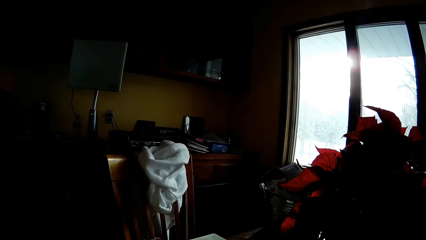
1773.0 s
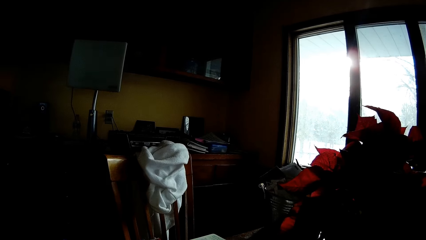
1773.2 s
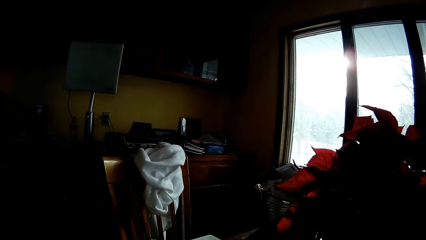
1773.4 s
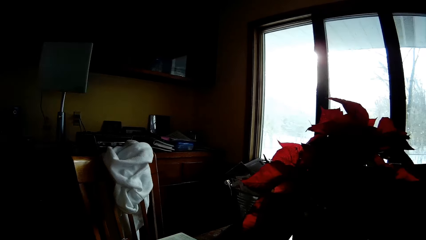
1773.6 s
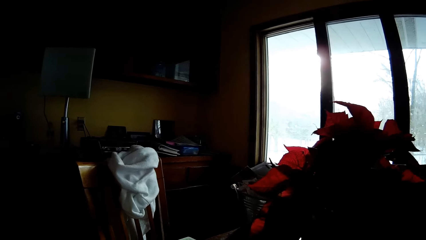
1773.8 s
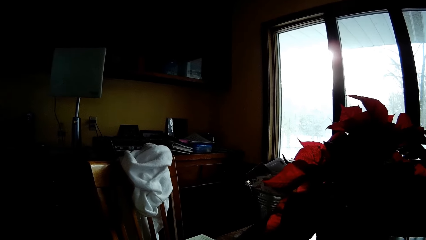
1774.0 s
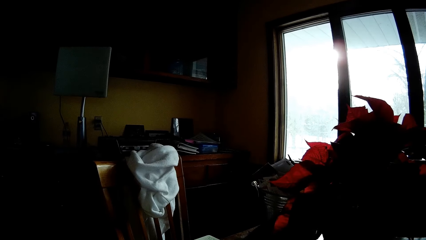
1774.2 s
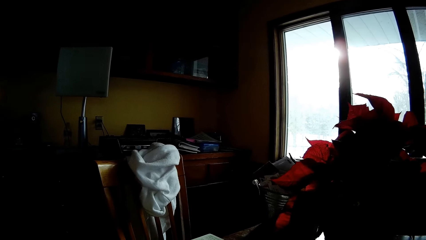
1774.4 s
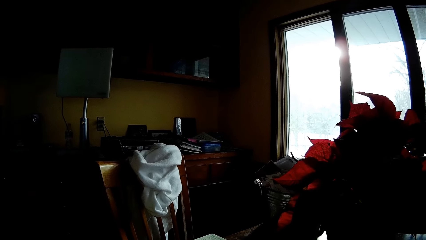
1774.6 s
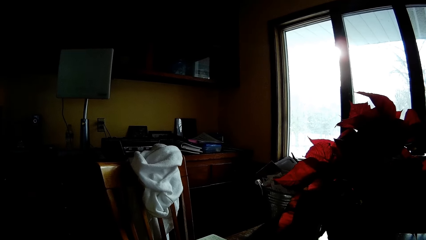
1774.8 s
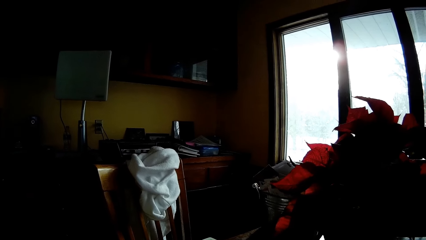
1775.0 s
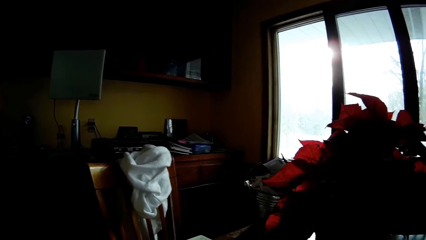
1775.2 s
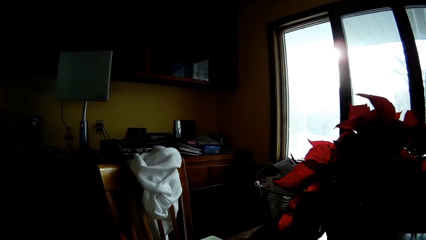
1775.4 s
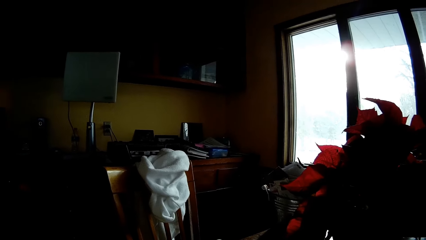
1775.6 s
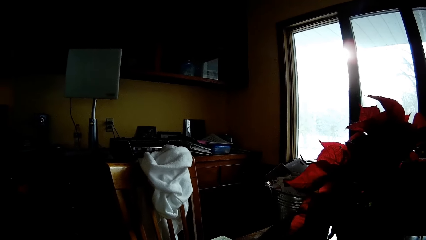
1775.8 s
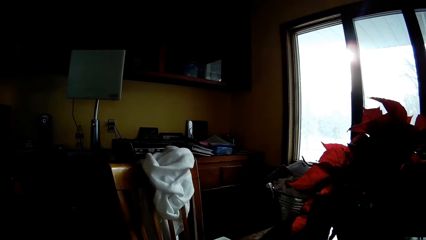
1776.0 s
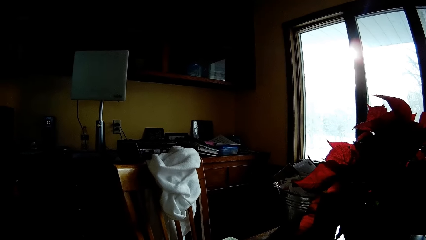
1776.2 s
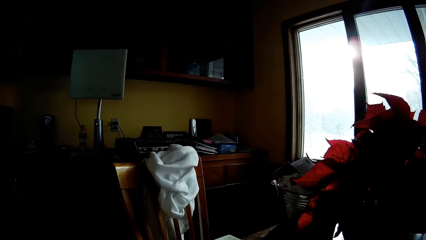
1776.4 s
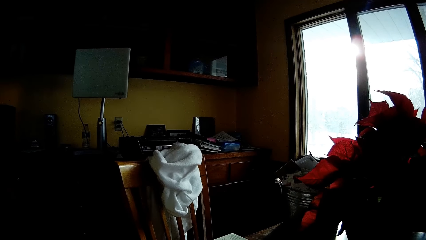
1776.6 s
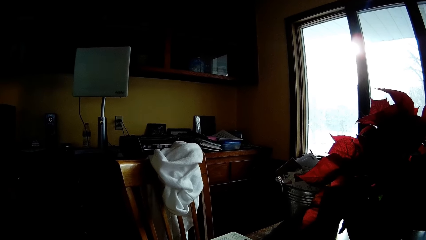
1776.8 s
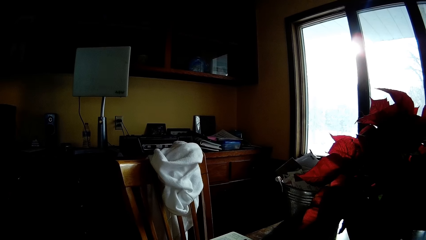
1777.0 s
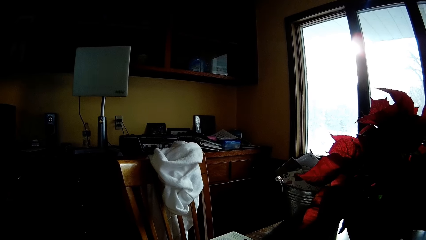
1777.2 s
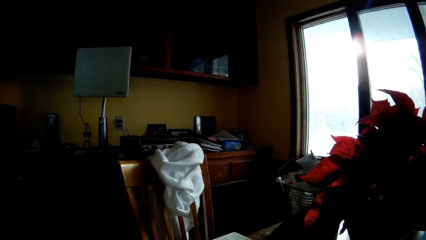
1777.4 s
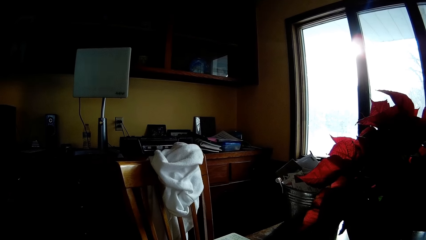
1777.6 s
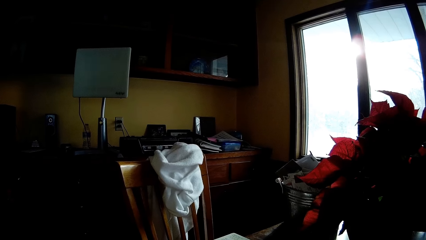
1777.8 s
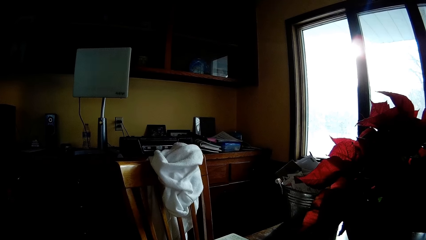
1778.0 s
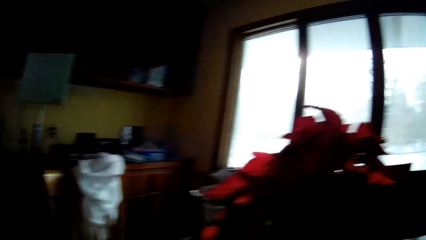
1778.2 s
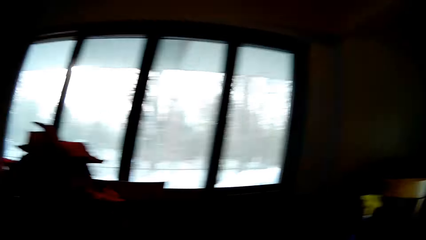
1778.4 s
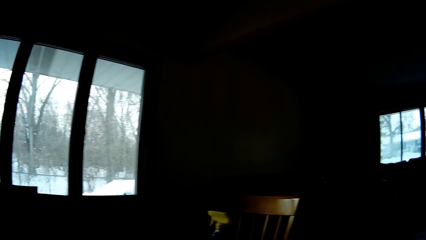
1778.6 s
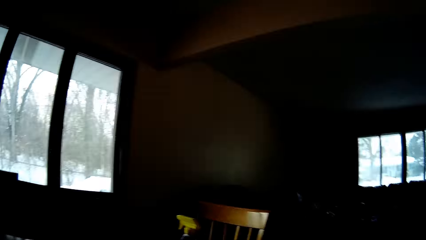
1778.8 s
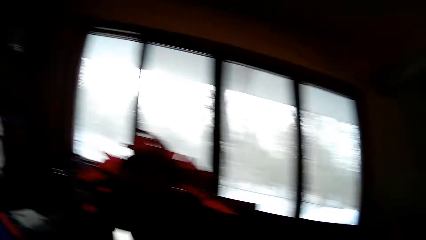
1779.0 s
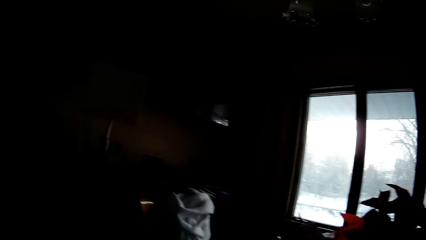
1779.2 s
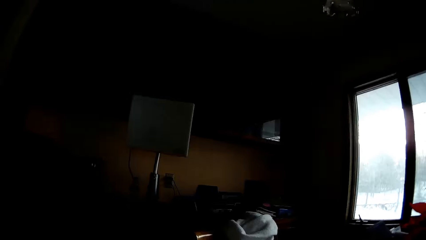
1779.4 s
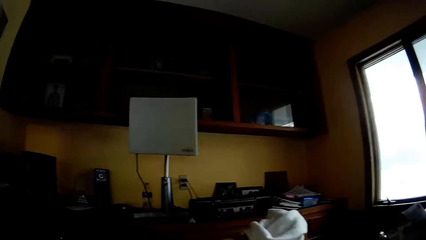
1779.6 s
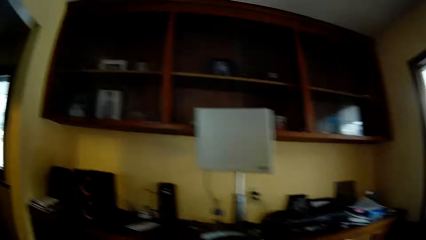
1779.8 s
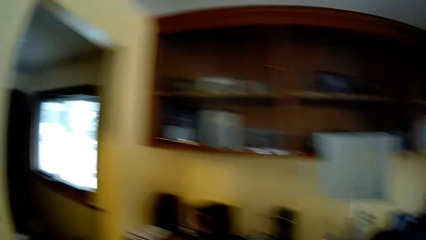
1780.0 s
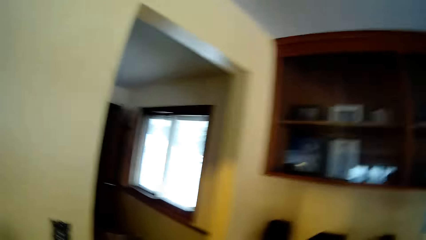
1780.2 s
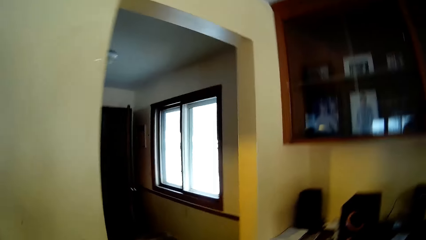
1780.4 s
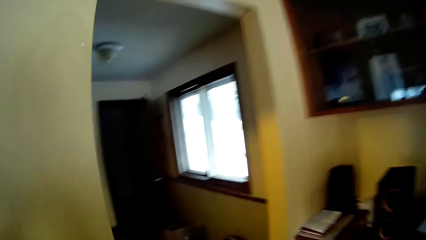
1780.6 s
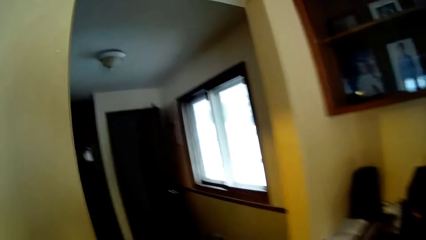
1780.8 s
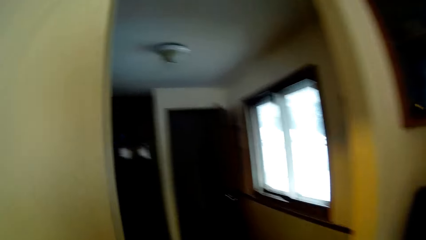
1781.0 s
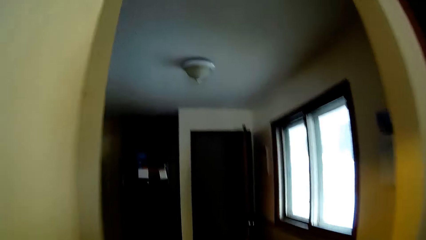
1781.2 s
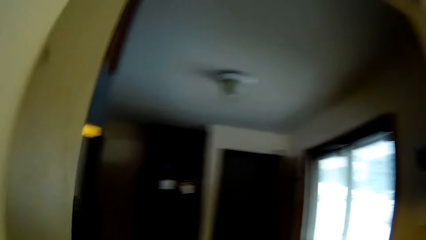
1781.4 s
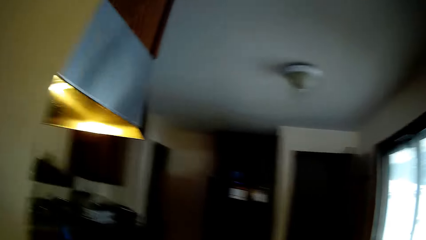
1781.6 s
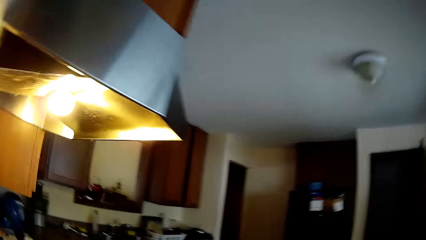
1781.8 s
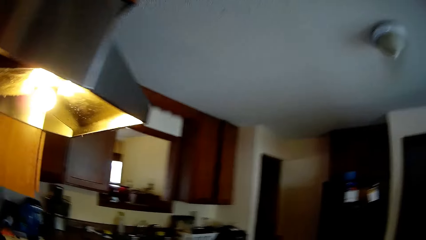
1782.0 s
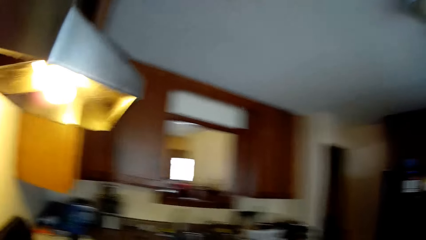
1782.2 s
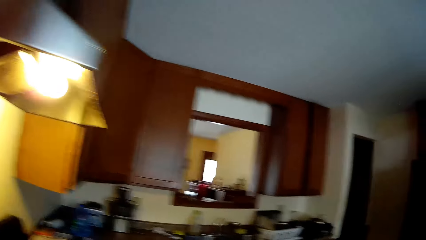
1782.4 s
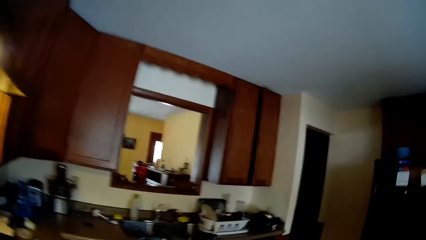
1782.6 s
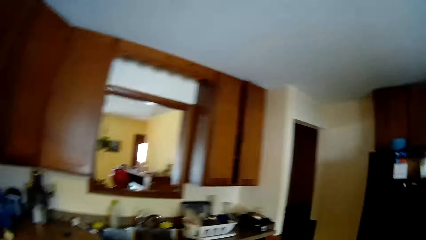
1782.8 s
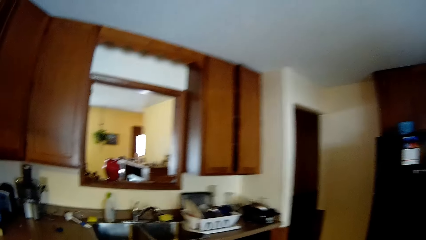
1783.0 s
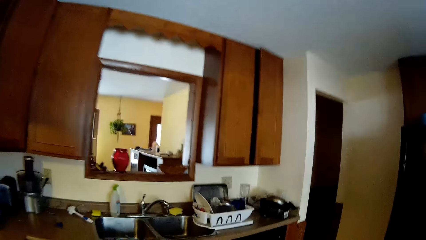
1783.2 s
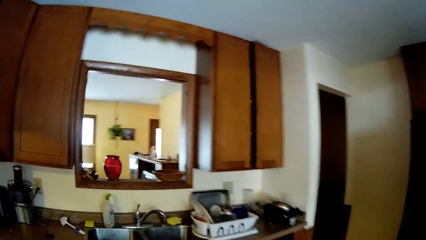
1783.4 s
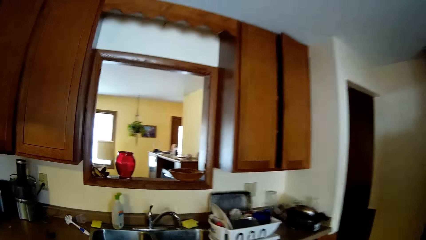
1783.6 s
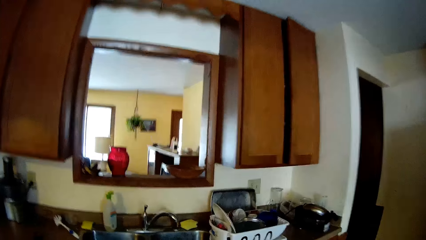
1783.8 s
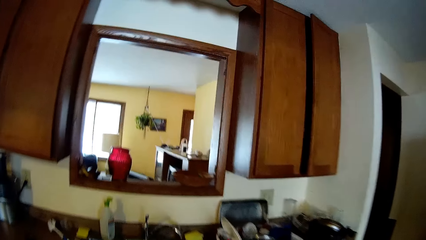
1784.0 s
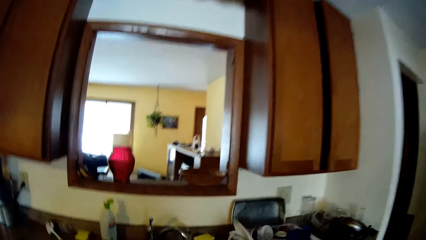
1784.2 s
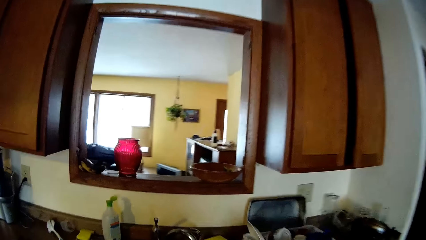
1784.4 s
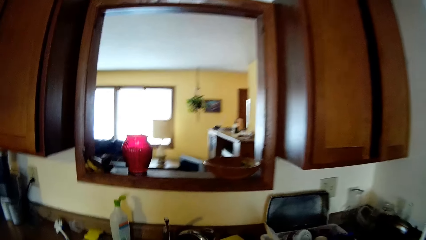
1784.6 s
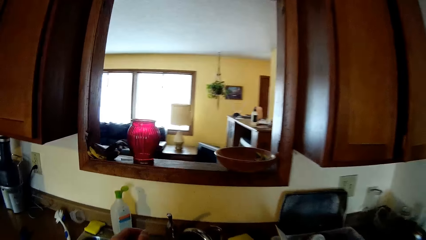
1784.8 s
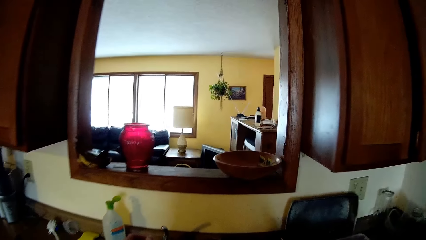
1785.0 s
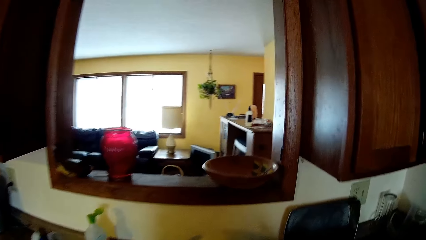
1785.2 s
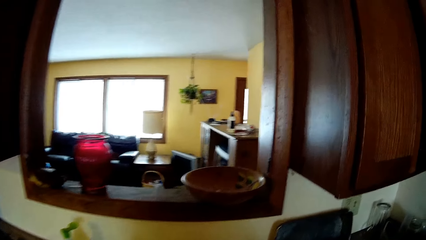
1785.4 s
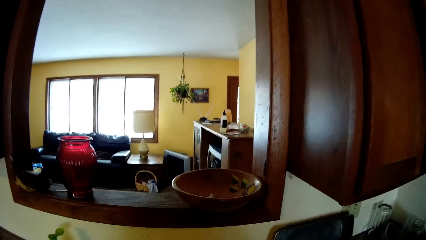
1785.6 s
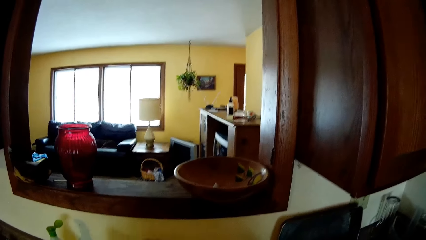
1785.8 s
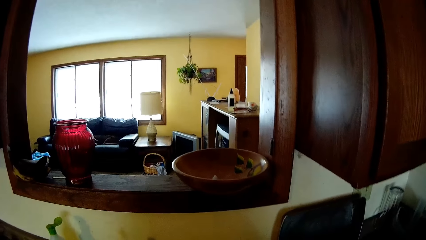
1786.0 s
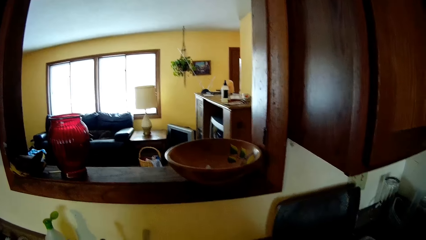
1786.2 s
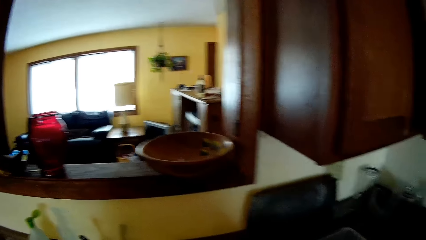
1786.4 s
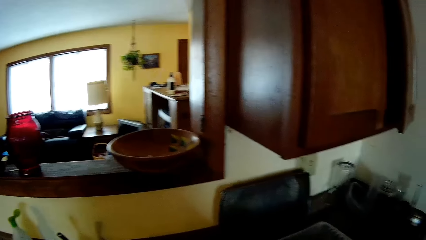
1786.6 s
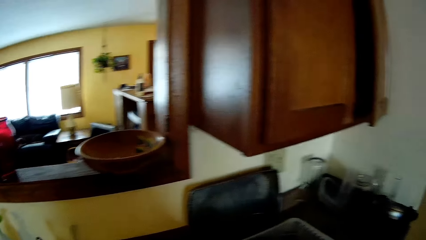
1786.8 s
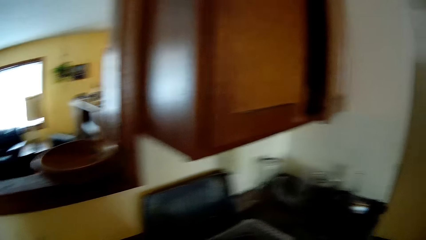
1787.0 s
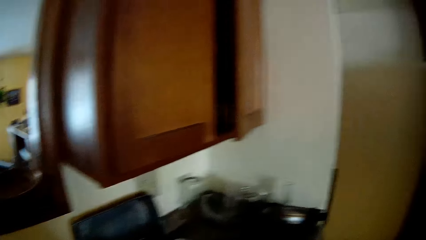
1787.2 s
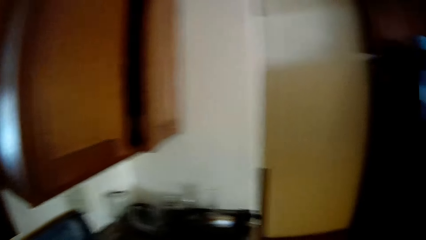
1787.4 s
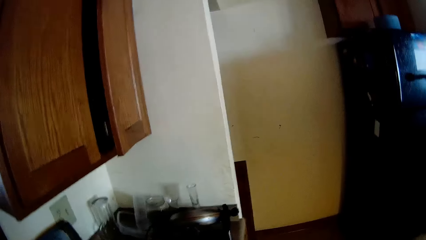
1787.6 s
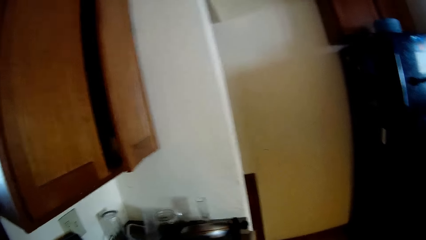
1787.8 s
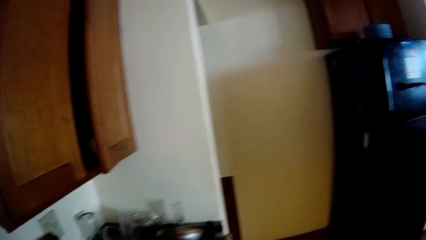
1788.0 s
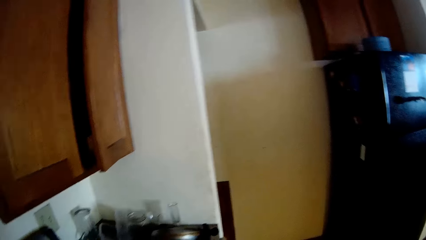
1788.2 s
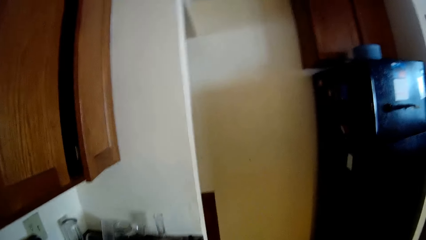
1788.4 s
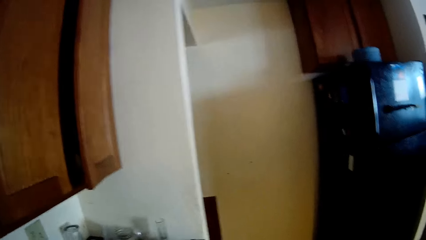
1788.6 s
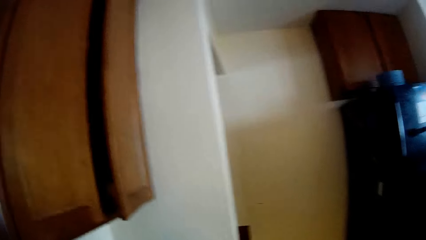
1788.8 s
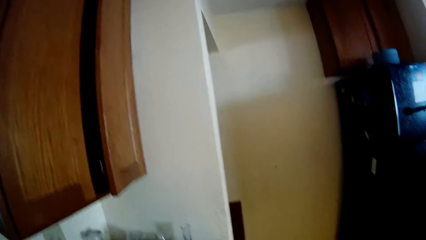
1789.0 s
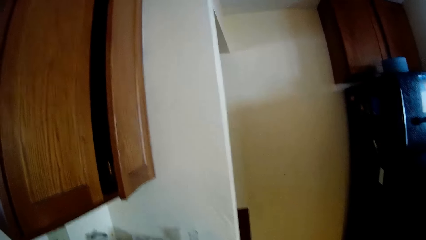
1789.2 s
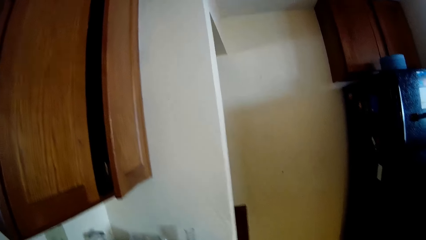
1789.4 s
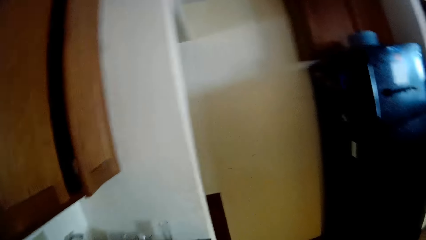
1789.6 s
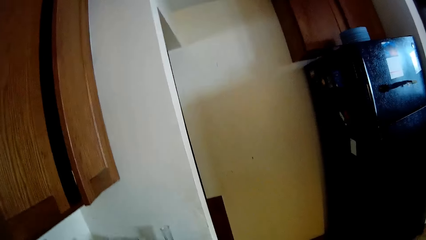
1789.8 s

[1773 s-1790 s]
The camera wearer walks to the sink. They look around.
